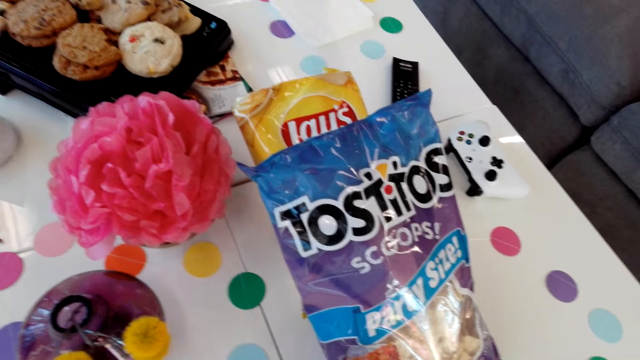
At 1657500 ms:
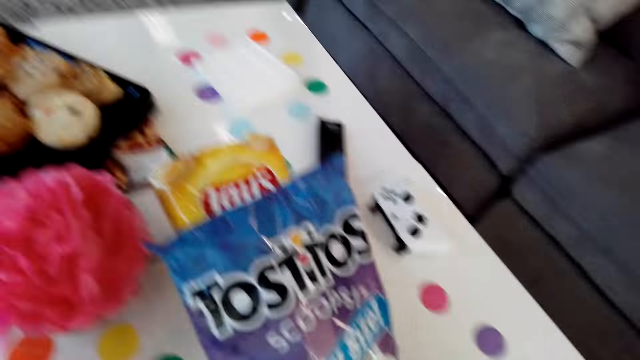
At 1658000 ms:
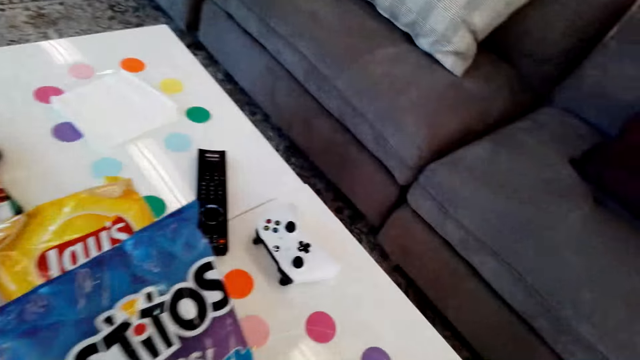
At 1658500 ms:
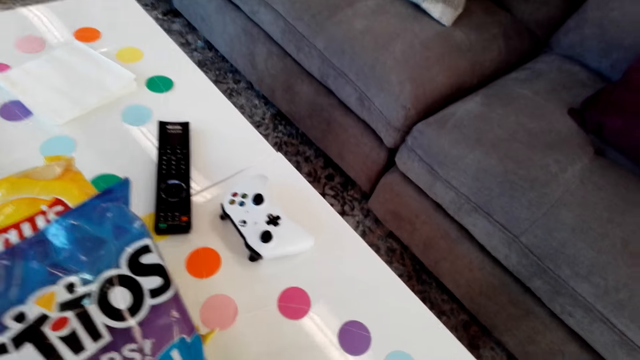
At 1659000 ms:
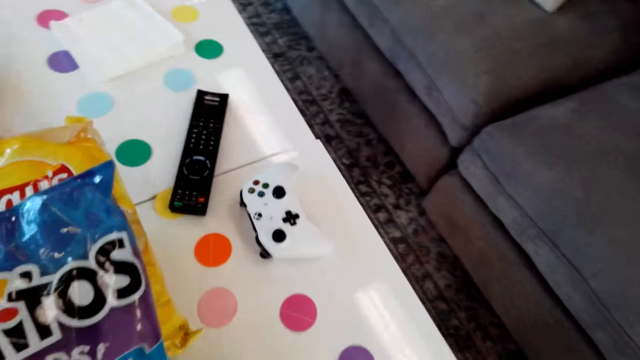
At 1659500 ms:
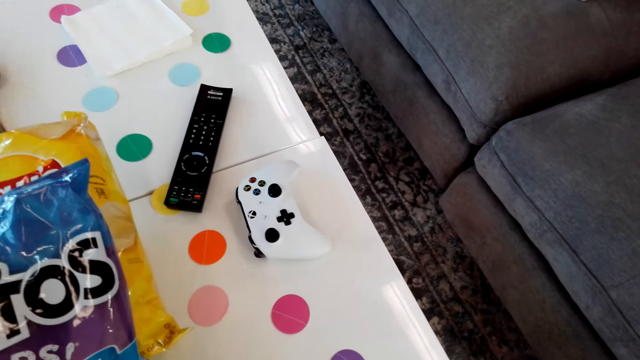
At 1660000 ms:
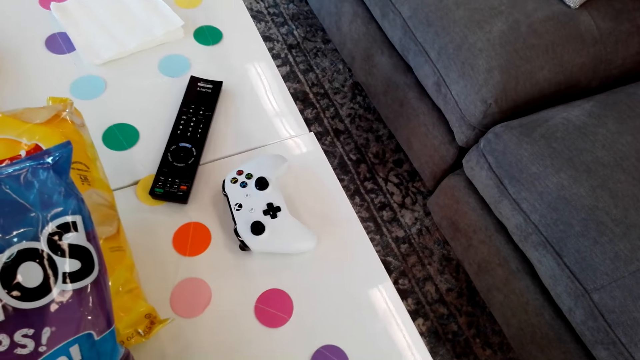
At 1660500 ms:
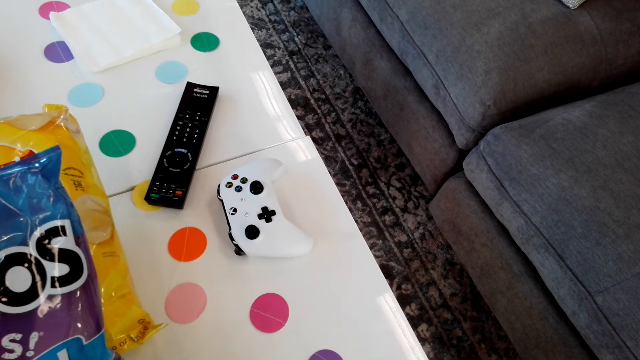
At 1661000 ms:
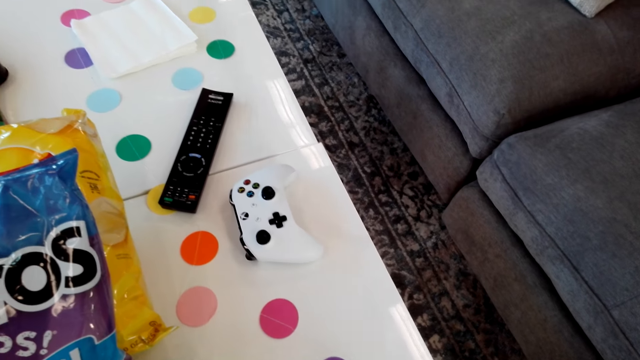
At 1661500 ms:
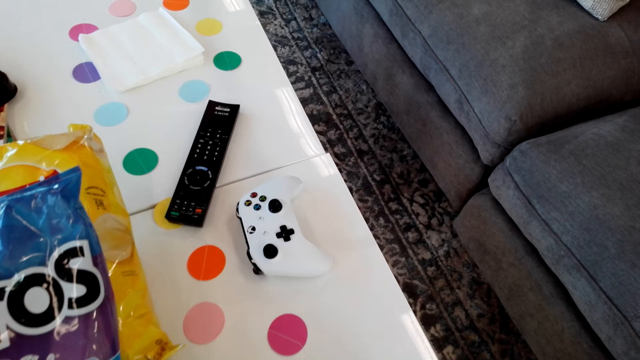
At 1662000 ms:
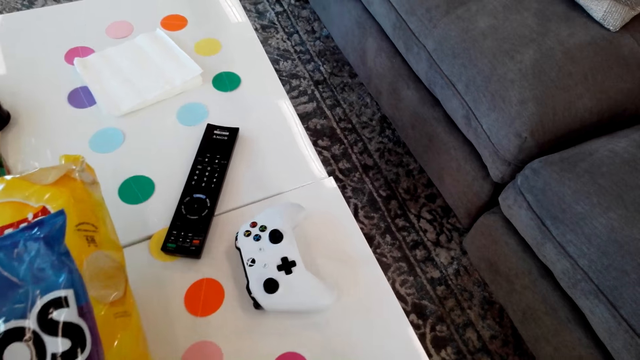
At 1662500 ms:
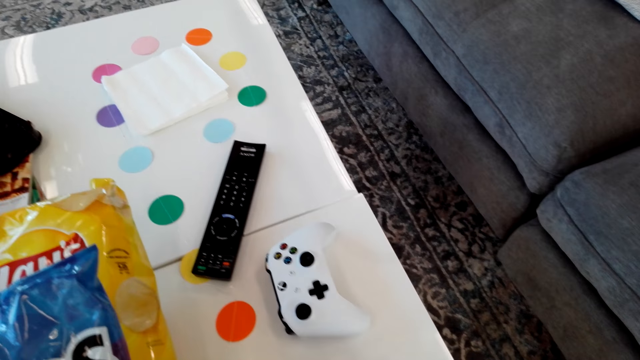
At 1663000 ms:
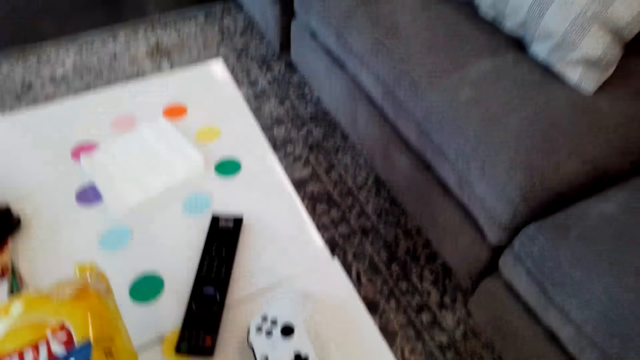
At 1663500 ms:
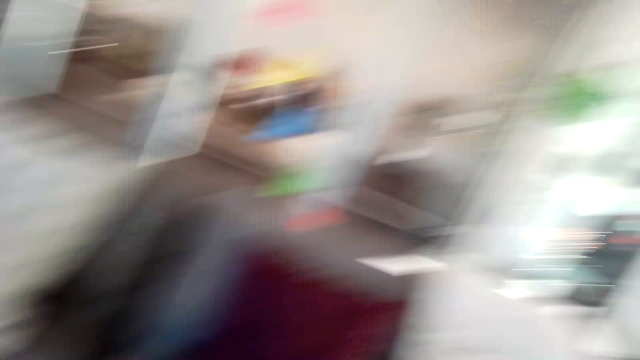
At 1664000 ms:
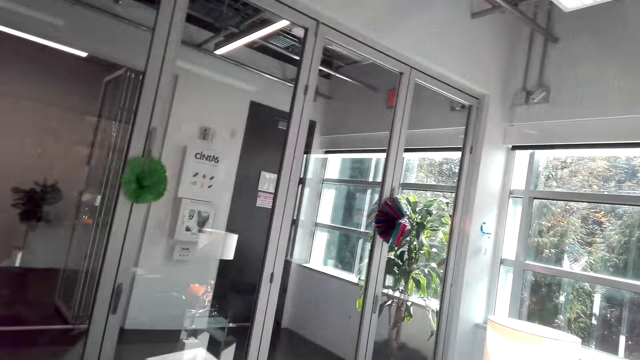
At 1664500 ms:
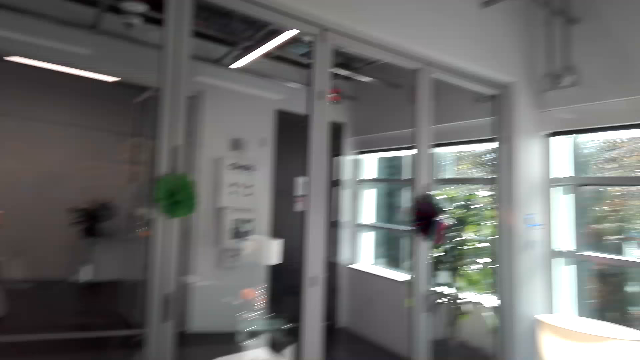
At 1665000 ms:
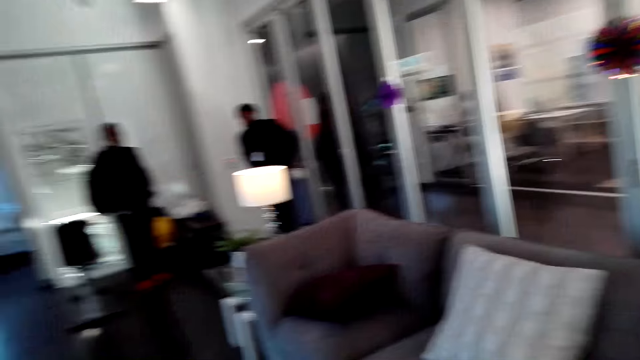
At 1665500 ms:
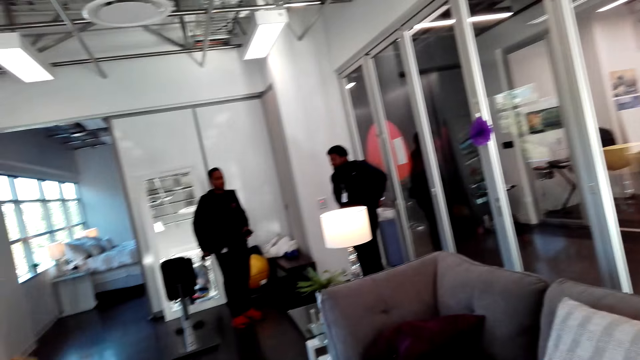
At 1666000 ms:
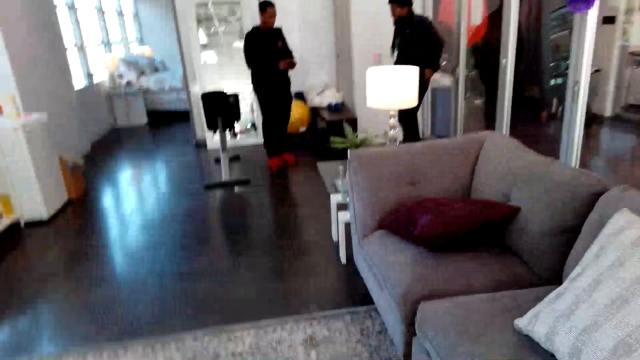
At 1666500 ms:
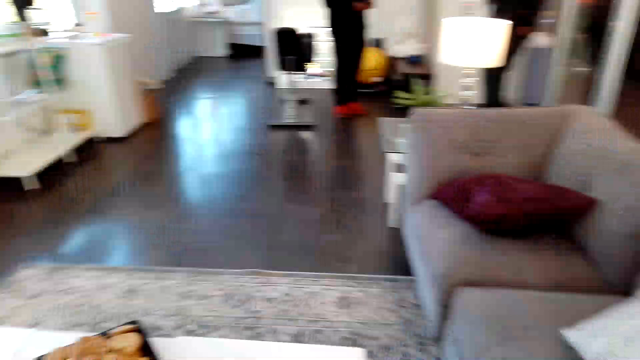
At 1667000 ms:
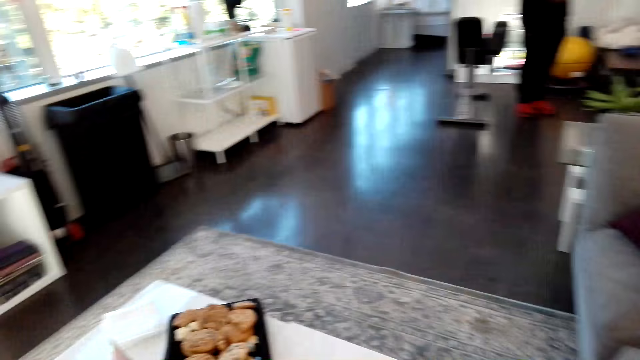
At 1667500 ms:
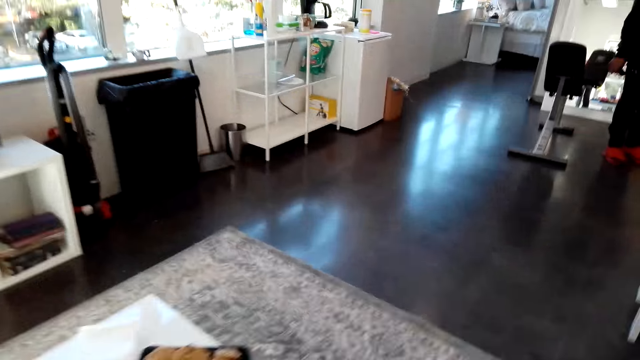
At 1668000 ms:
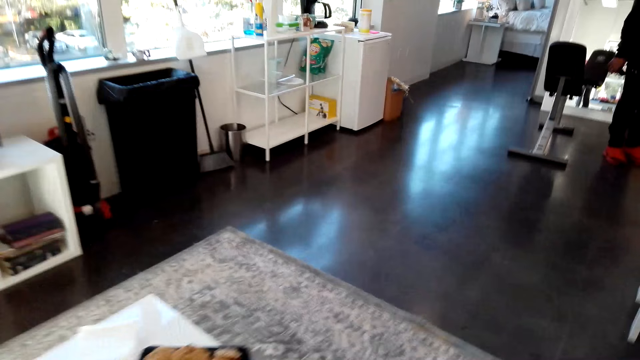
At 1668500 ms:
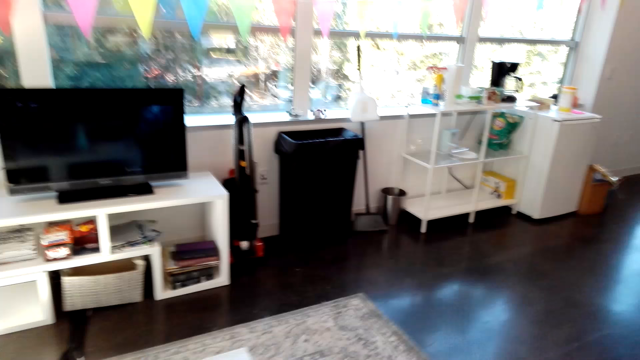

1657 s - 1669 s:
A man and another man stand in the room.

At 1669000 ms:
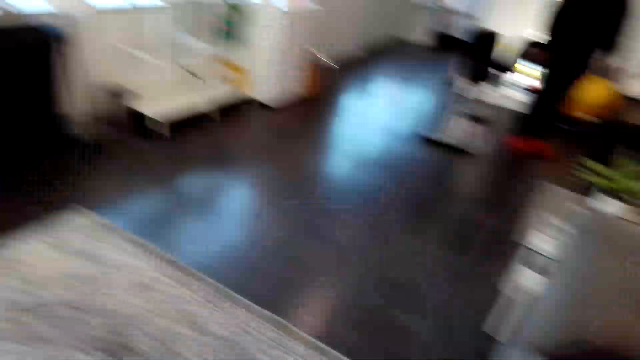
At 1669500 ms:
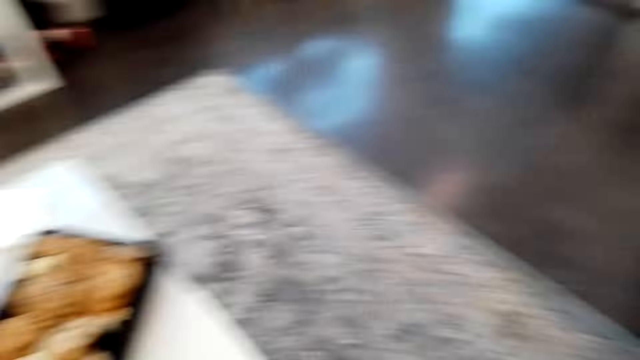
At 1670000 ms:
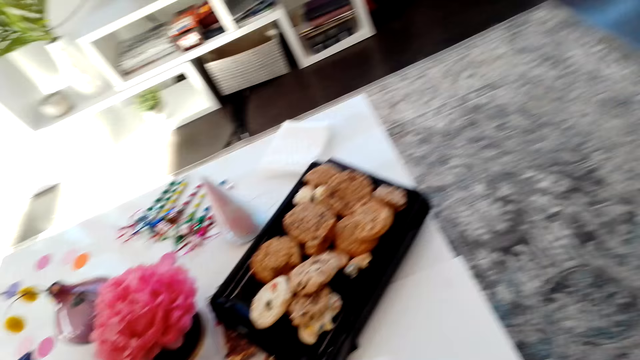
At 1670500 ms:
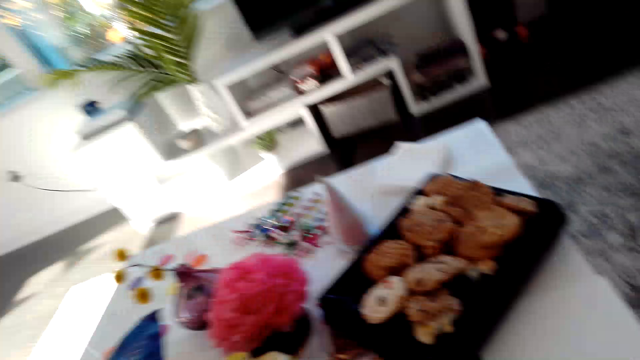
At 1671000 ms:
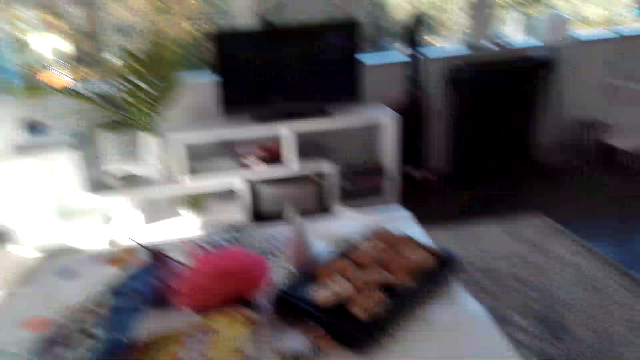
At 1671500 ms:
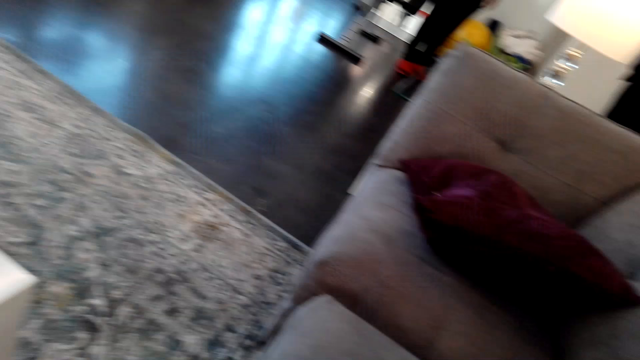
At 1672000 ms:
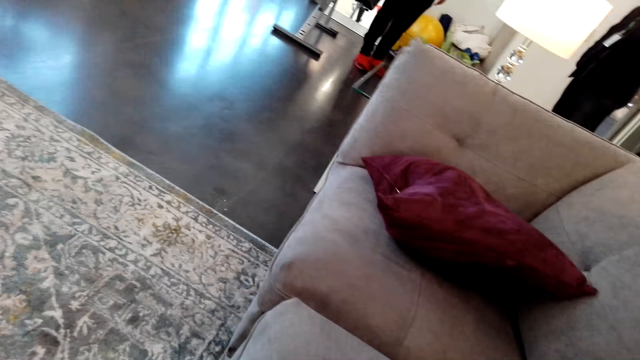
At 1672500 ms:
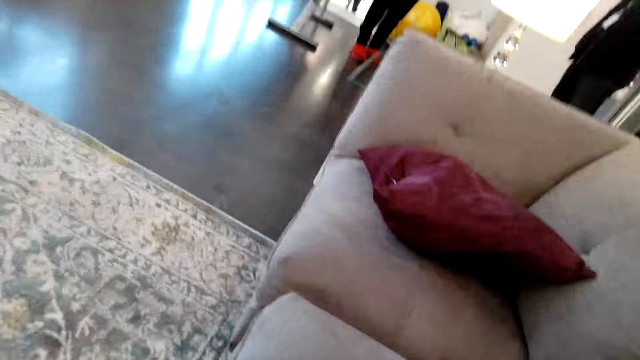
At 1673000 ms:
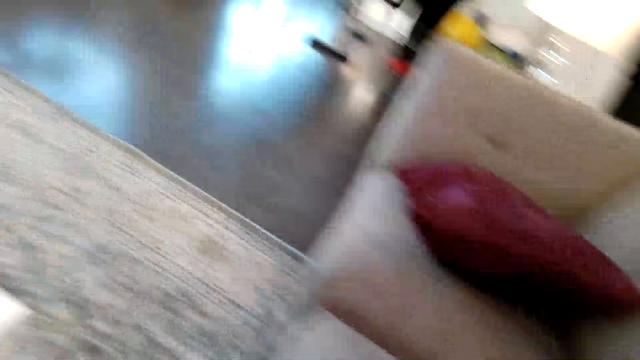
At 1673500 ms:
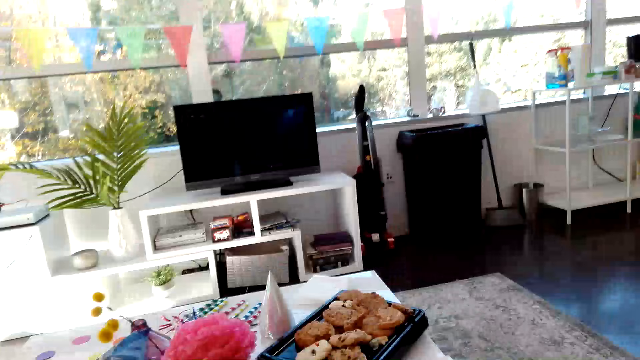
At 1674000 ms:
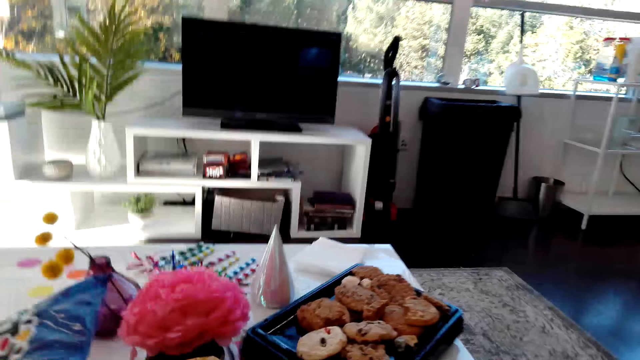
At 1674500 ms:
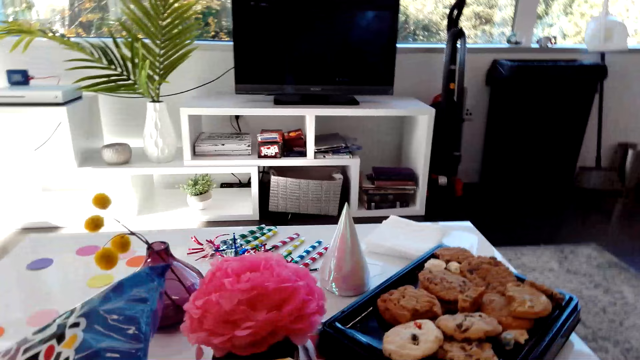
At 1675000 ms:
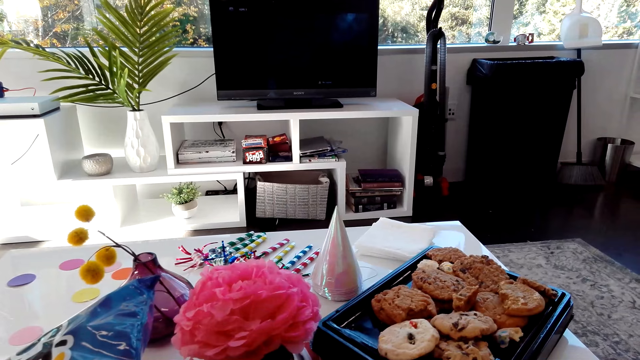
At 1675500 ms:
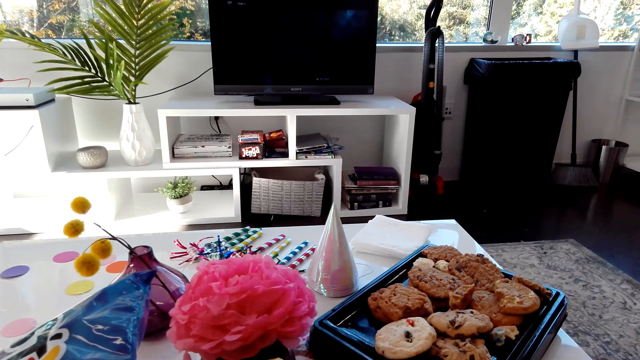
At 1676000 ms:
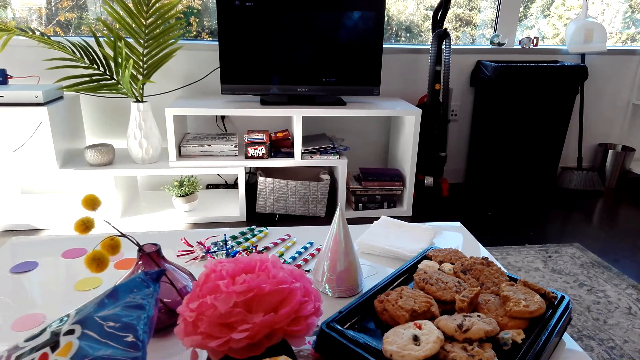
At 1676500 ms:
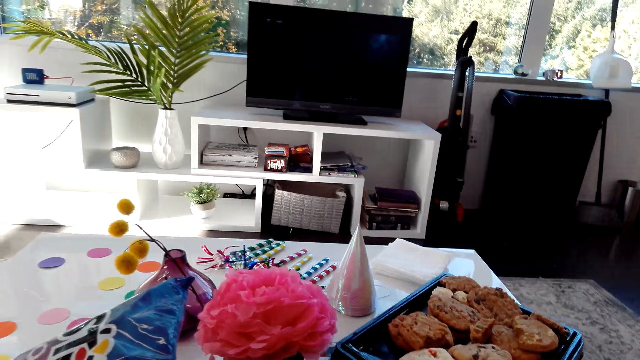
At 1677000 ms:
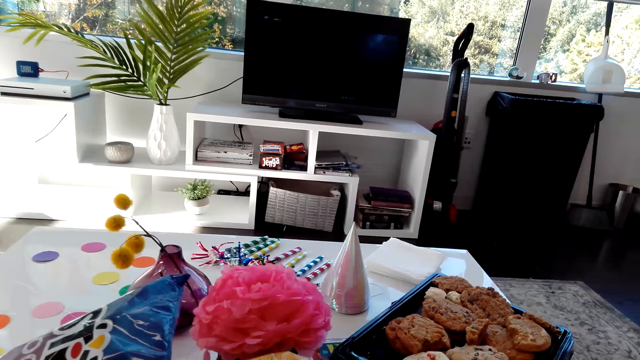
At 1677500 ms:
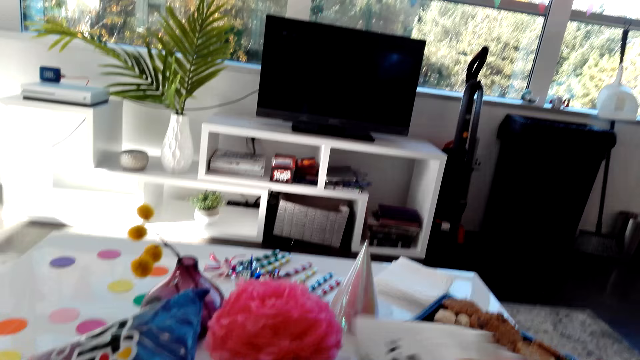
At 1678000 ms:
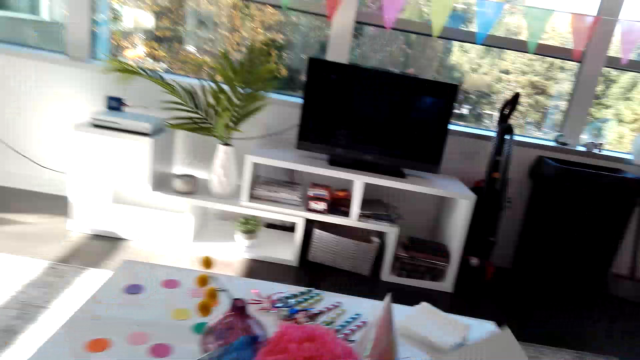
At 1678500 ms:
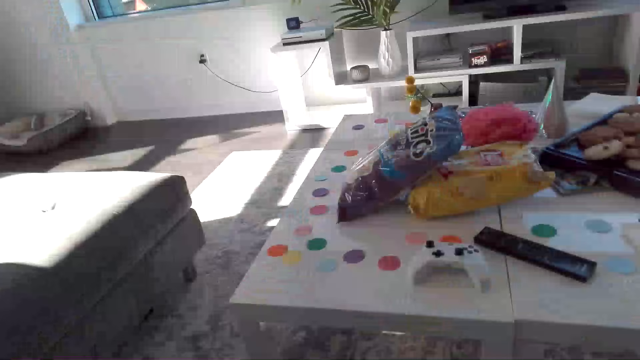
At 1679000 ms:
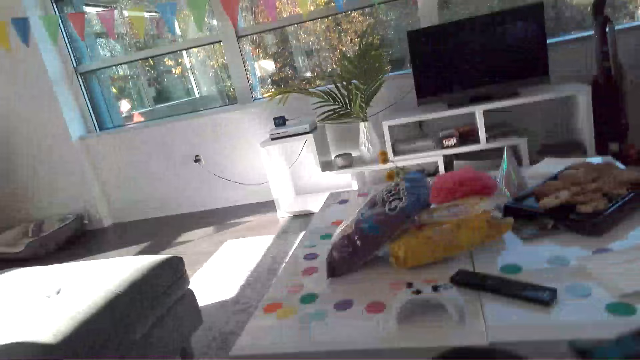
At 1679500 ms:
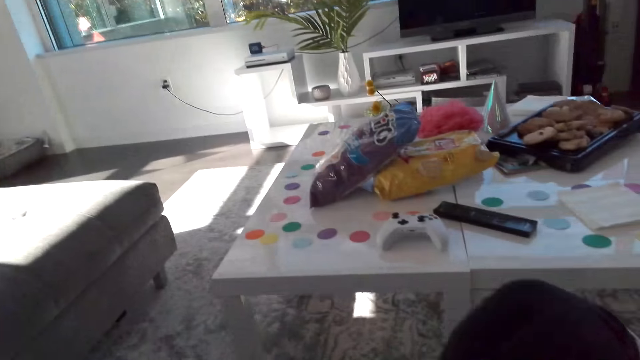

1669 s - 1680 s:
A man stands in the room. He stands in the room again. The camera wearer picks up a book or magazine from the table.
